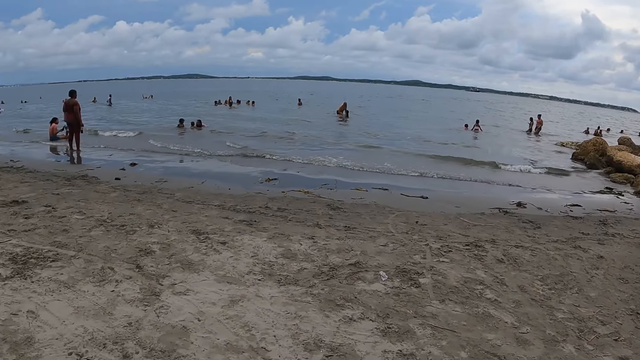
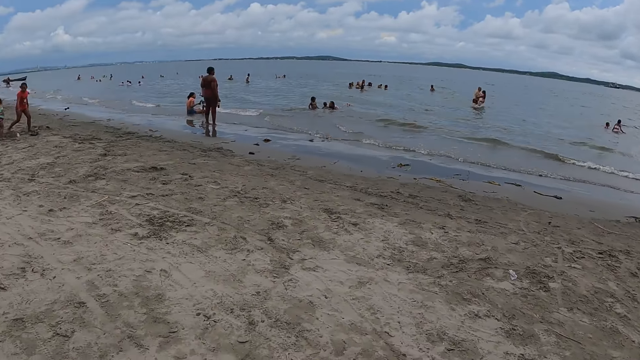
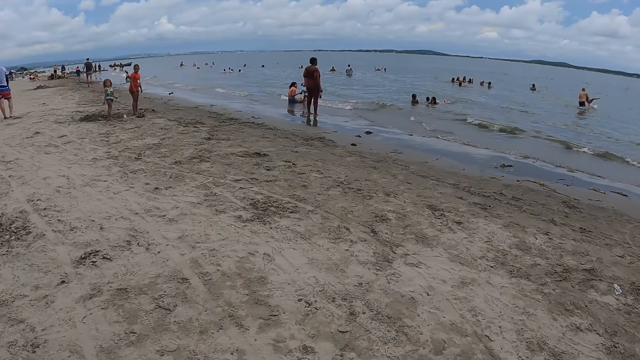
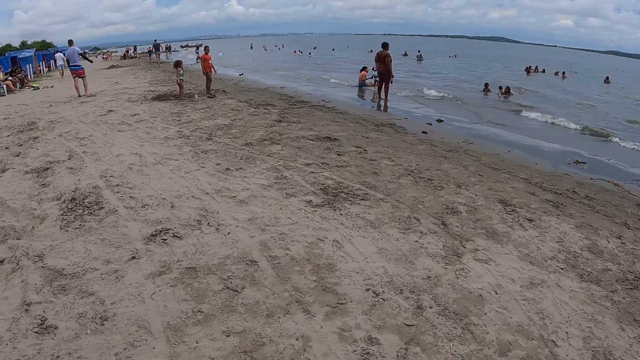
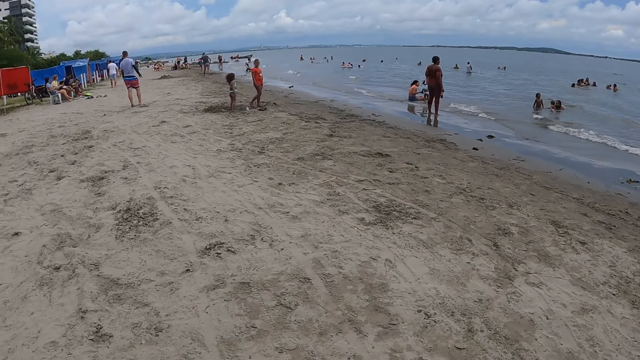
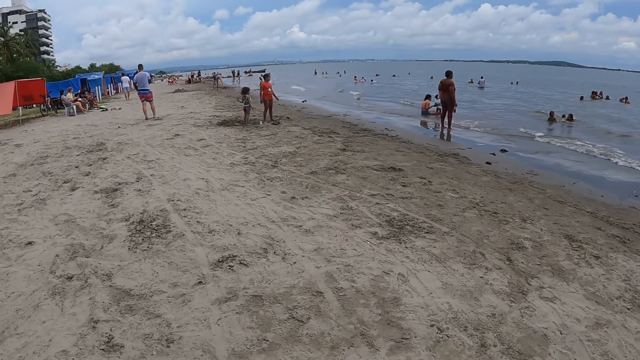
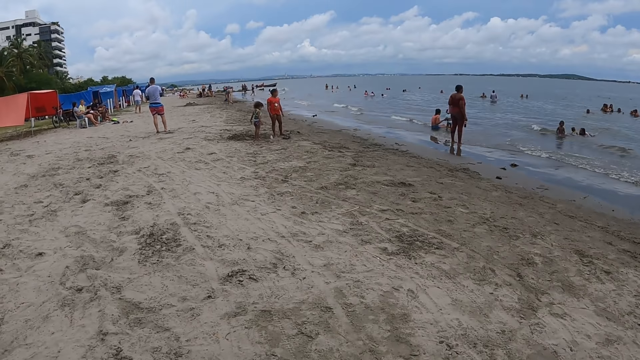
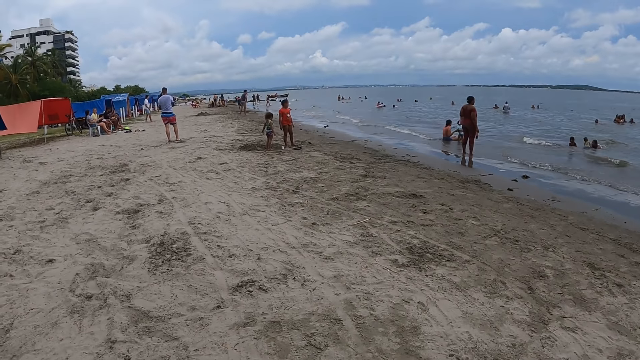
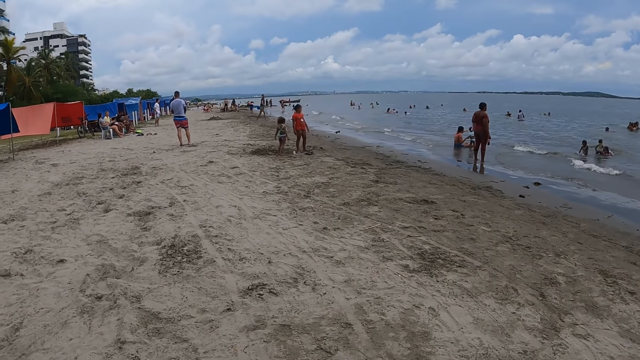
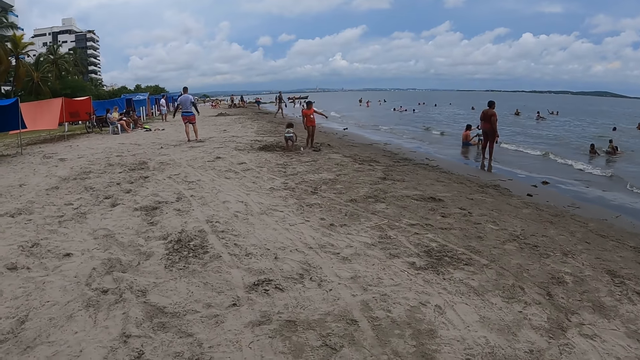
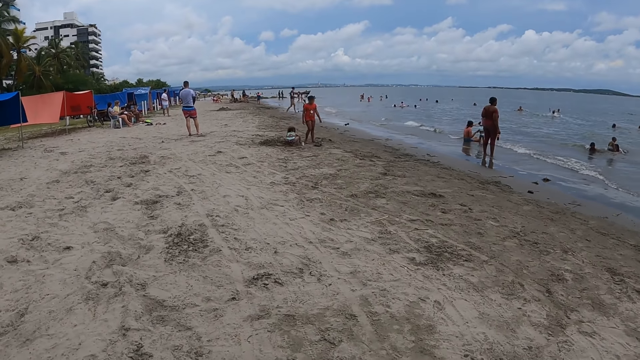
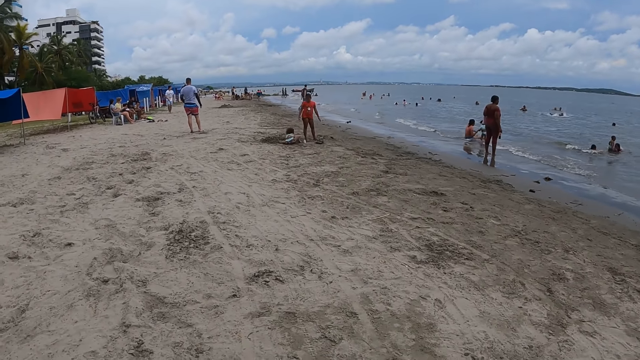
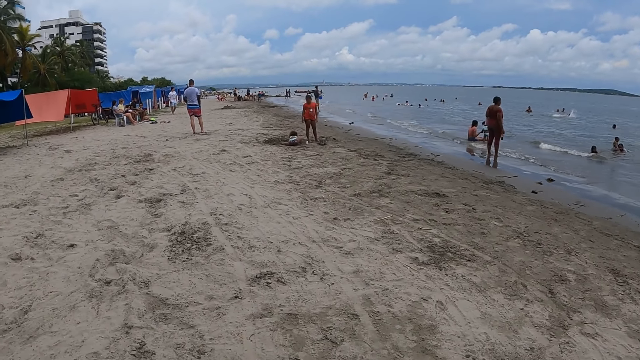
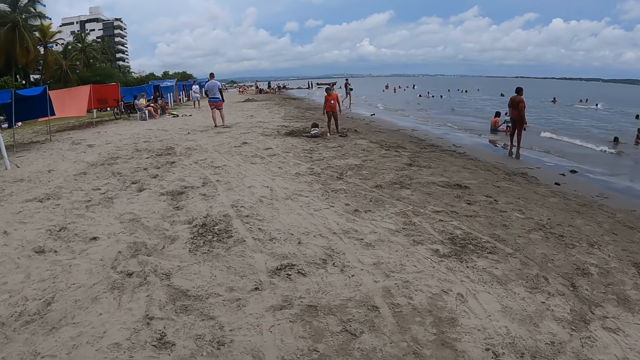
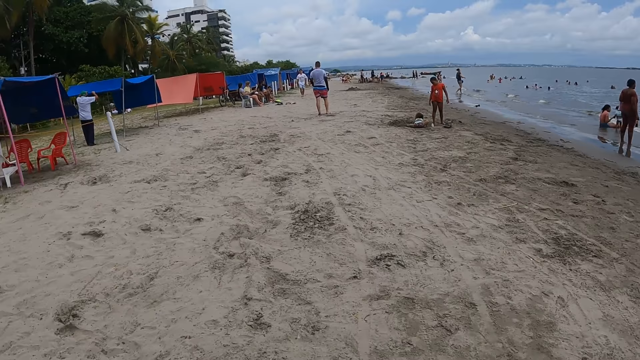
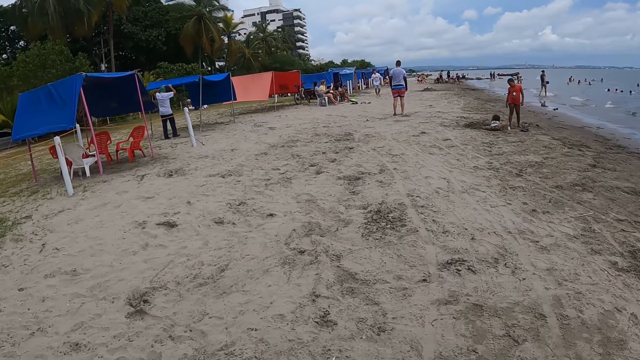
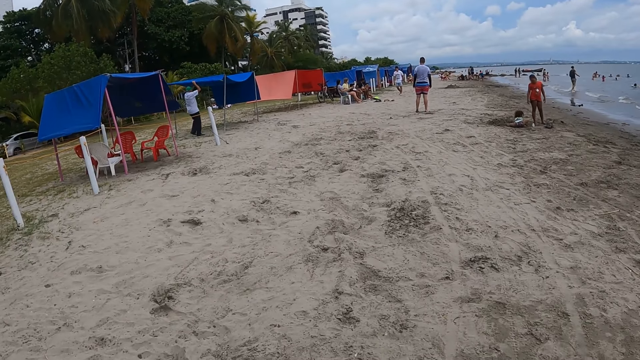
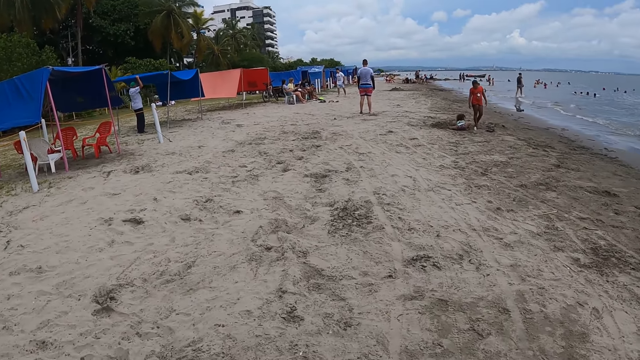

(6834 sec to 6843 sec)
The camera wearer walks around the beach. They look around the beach.
